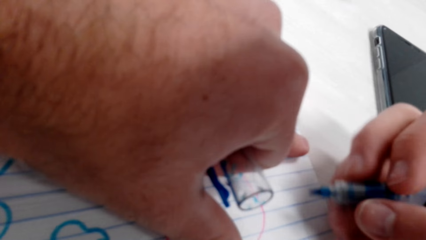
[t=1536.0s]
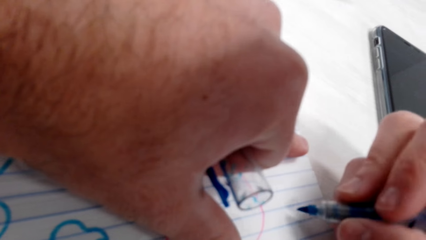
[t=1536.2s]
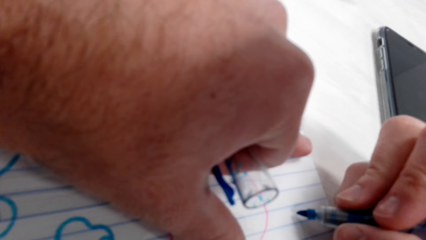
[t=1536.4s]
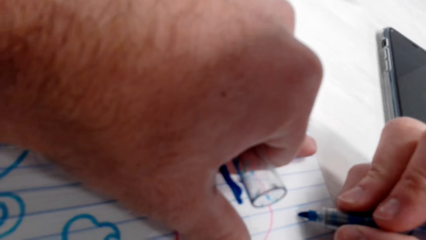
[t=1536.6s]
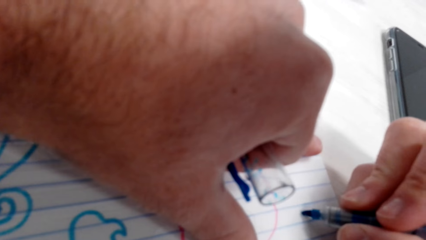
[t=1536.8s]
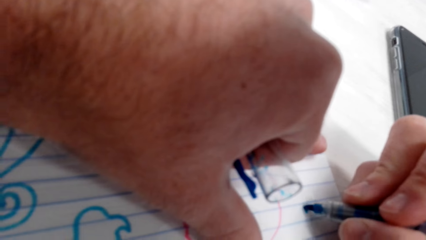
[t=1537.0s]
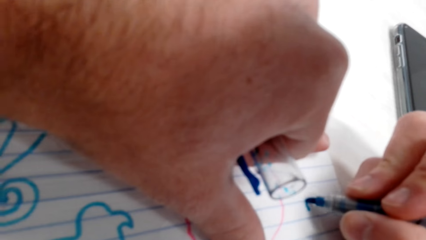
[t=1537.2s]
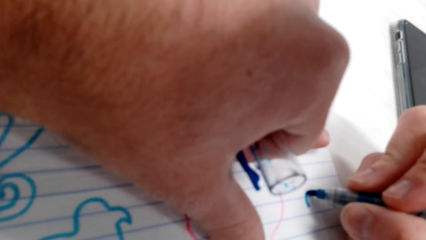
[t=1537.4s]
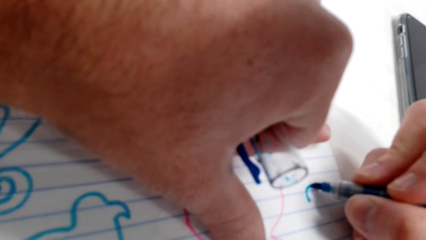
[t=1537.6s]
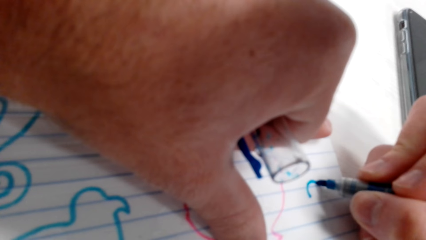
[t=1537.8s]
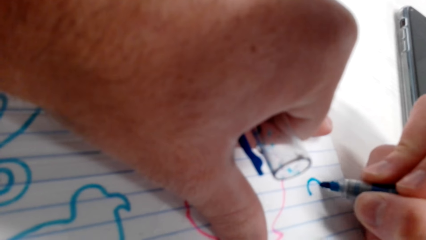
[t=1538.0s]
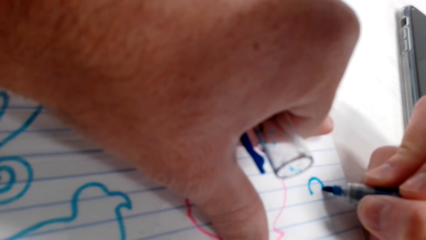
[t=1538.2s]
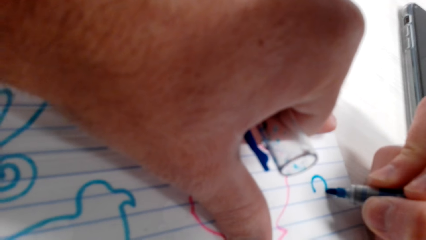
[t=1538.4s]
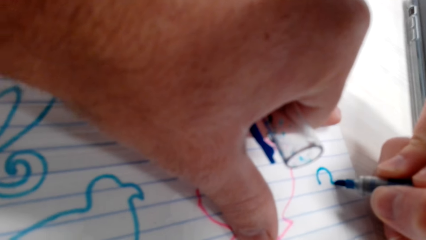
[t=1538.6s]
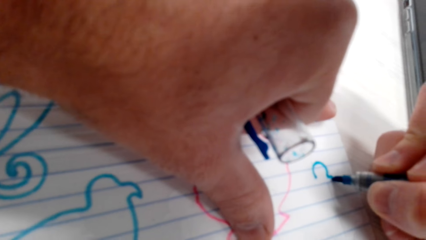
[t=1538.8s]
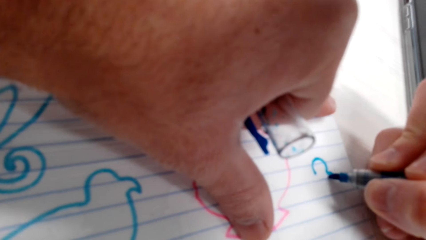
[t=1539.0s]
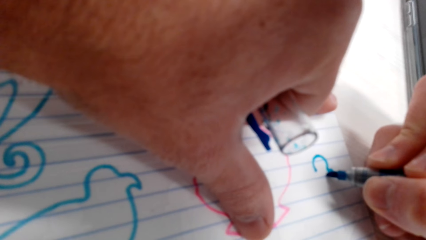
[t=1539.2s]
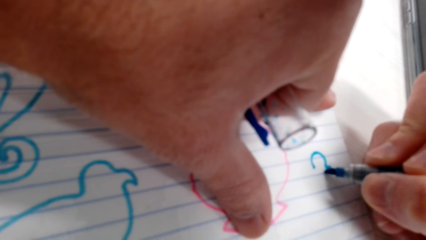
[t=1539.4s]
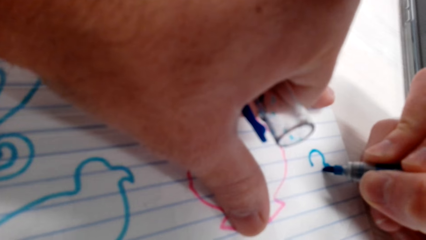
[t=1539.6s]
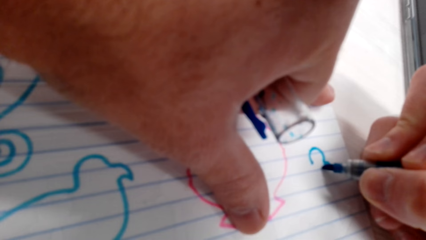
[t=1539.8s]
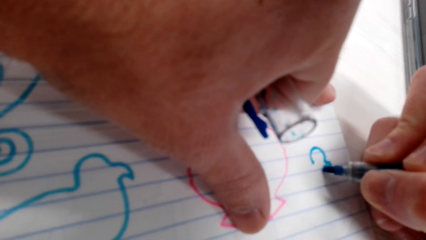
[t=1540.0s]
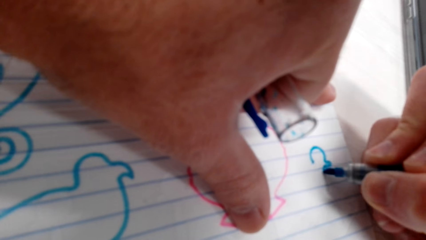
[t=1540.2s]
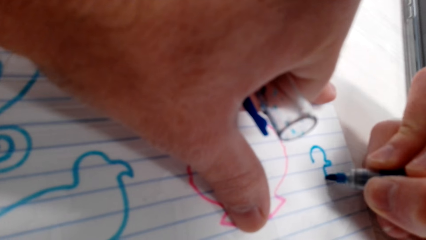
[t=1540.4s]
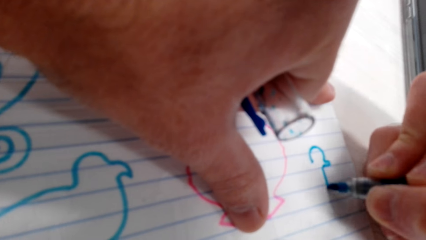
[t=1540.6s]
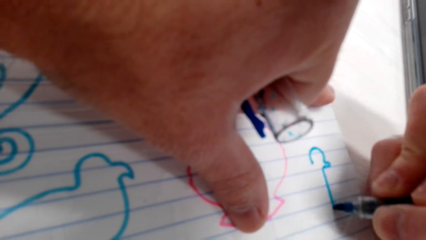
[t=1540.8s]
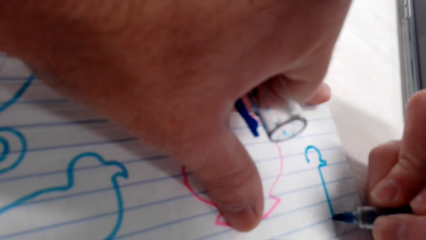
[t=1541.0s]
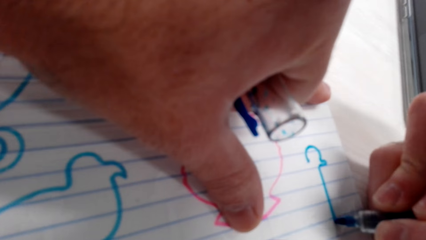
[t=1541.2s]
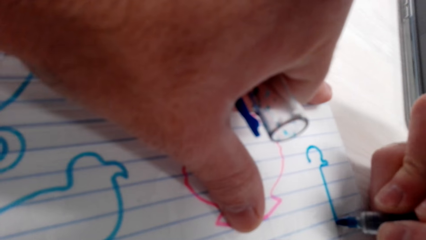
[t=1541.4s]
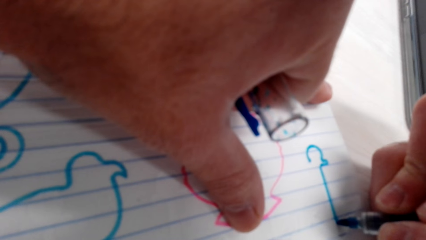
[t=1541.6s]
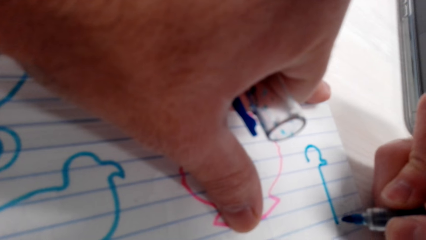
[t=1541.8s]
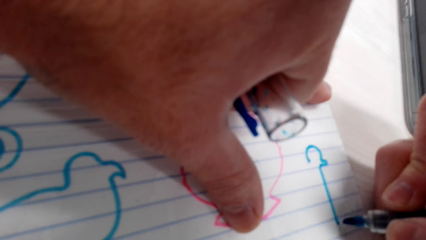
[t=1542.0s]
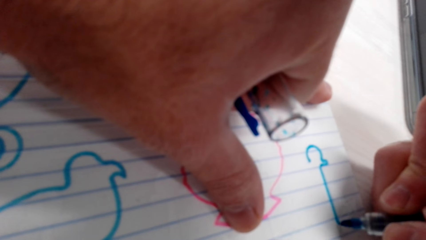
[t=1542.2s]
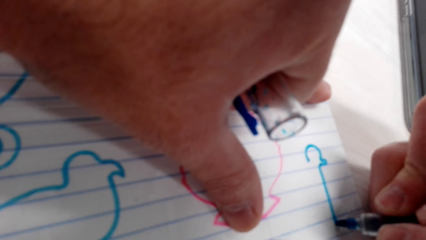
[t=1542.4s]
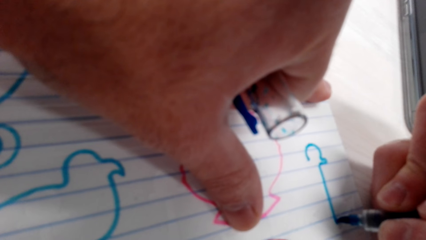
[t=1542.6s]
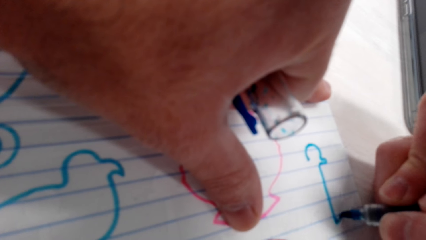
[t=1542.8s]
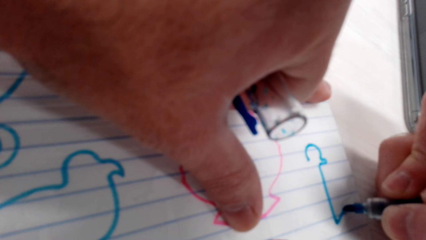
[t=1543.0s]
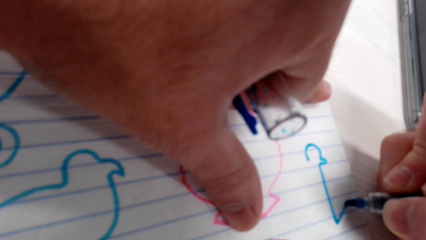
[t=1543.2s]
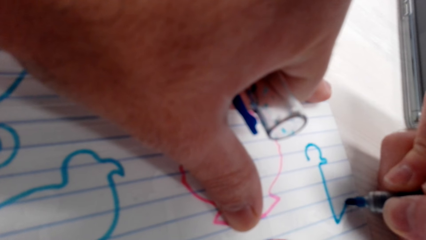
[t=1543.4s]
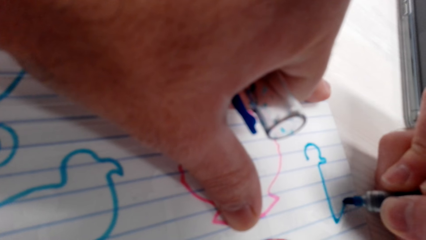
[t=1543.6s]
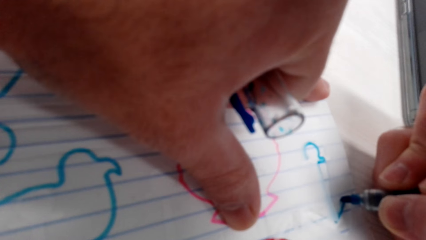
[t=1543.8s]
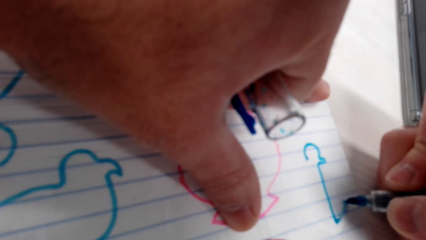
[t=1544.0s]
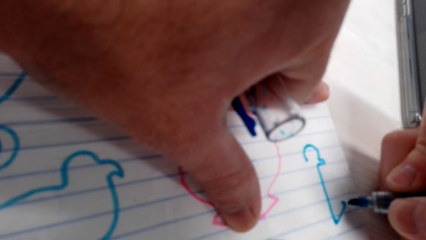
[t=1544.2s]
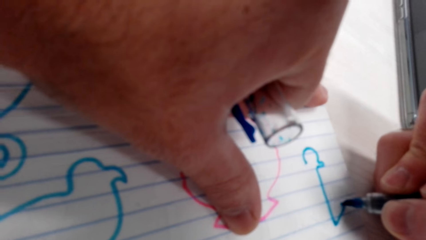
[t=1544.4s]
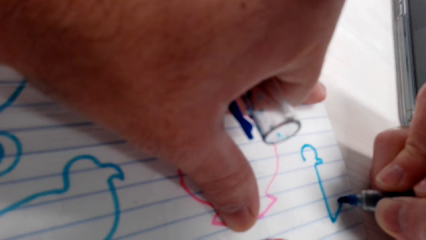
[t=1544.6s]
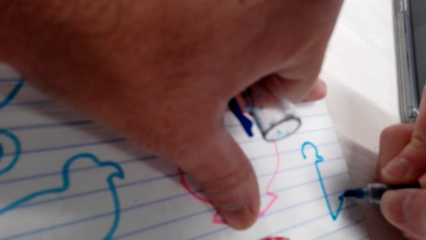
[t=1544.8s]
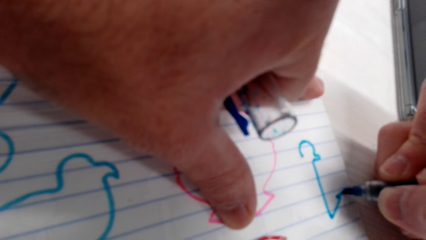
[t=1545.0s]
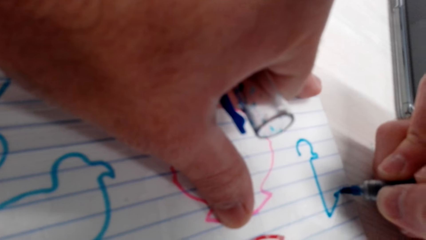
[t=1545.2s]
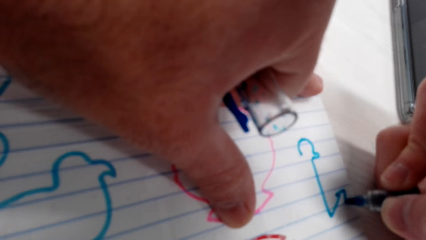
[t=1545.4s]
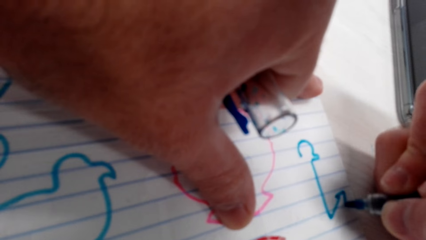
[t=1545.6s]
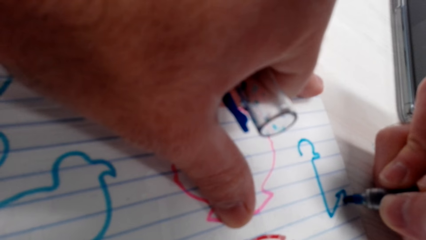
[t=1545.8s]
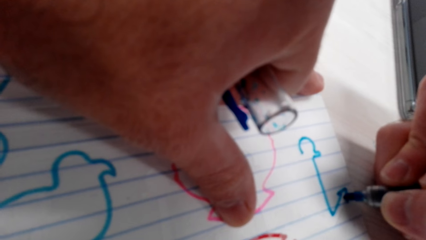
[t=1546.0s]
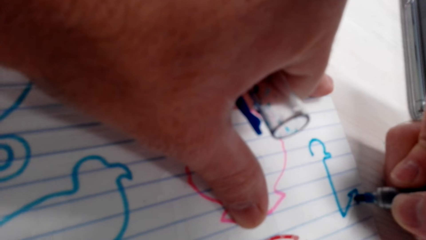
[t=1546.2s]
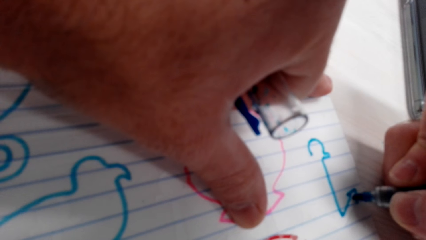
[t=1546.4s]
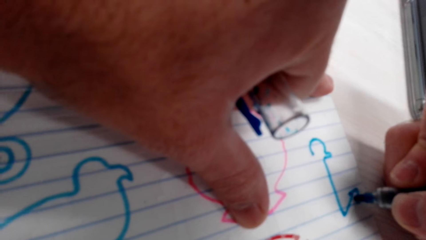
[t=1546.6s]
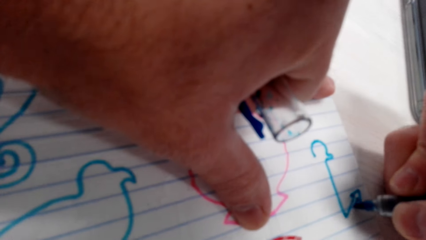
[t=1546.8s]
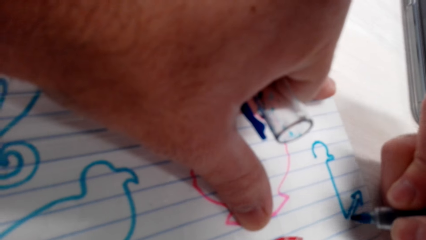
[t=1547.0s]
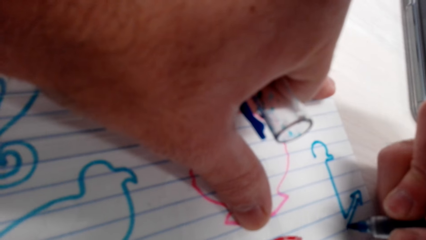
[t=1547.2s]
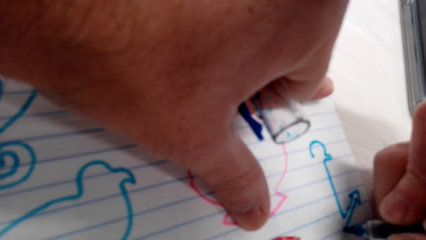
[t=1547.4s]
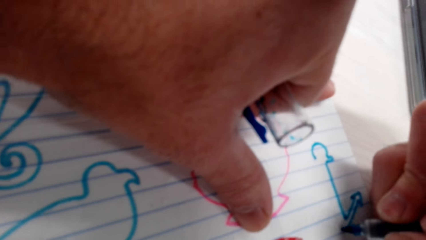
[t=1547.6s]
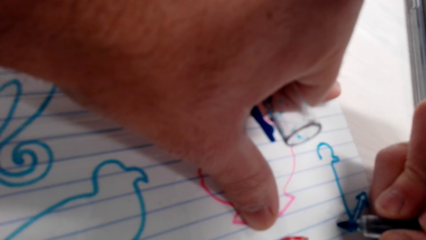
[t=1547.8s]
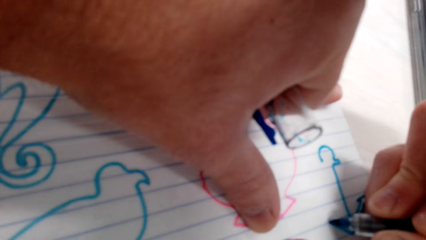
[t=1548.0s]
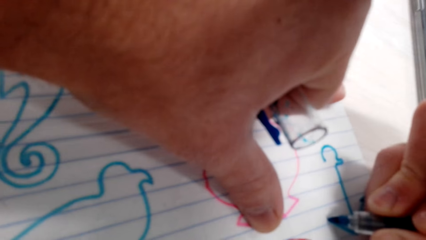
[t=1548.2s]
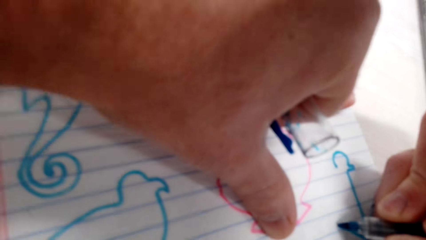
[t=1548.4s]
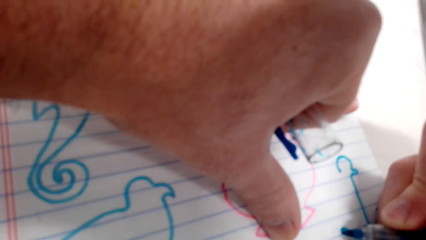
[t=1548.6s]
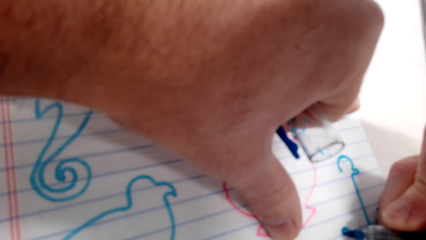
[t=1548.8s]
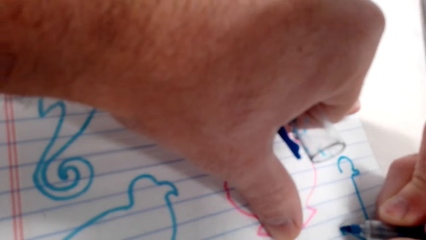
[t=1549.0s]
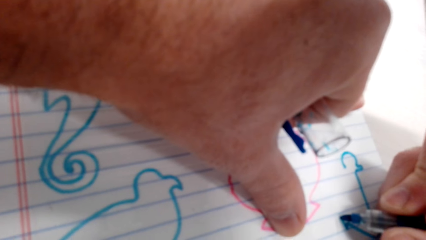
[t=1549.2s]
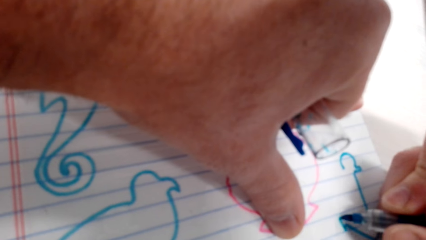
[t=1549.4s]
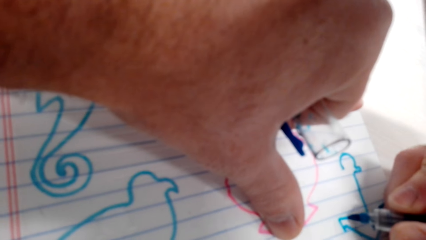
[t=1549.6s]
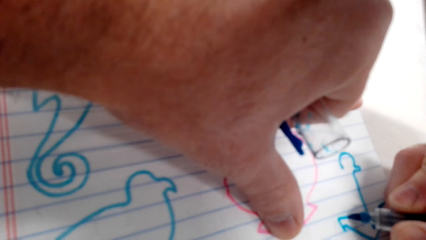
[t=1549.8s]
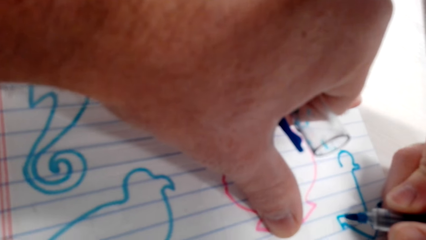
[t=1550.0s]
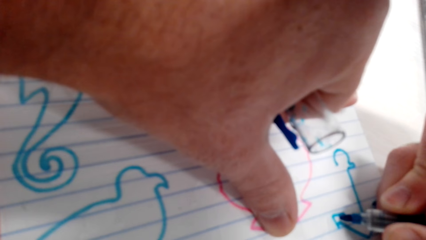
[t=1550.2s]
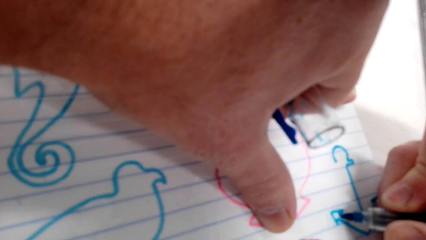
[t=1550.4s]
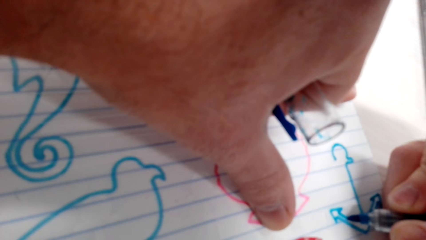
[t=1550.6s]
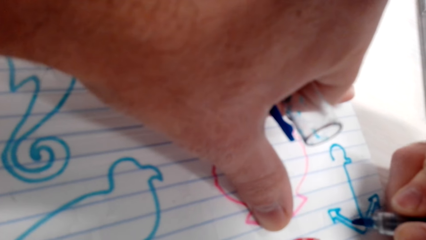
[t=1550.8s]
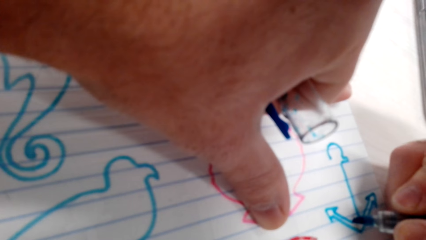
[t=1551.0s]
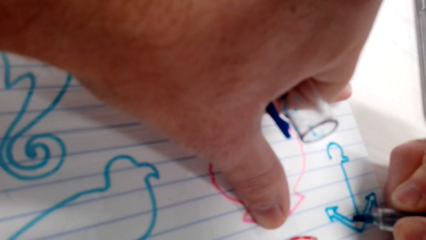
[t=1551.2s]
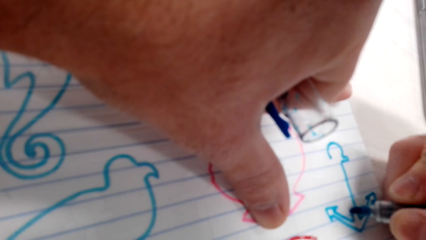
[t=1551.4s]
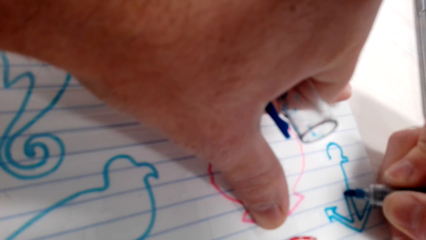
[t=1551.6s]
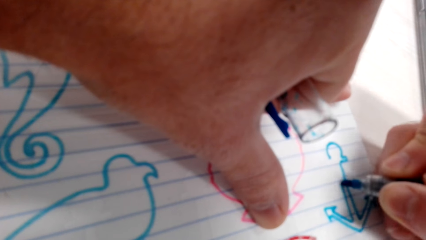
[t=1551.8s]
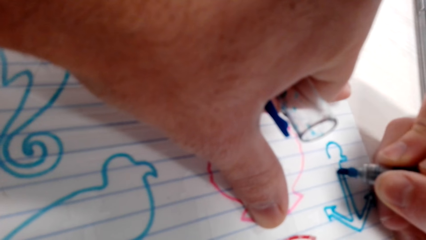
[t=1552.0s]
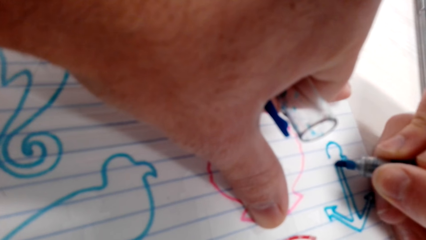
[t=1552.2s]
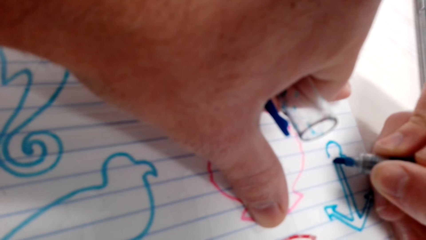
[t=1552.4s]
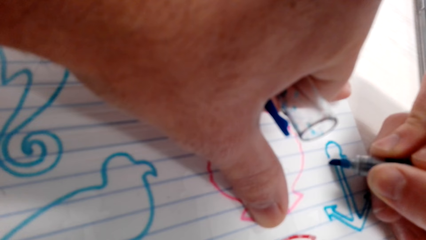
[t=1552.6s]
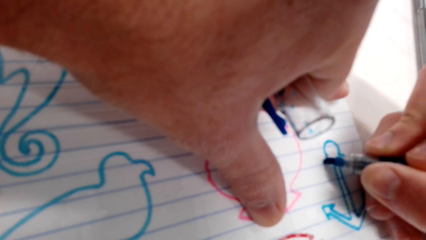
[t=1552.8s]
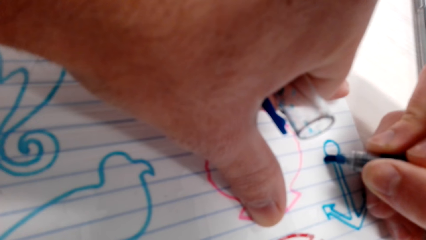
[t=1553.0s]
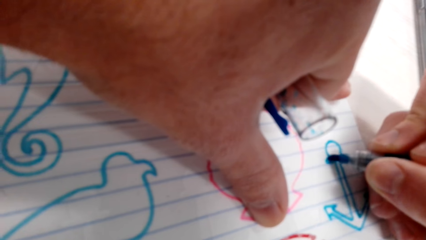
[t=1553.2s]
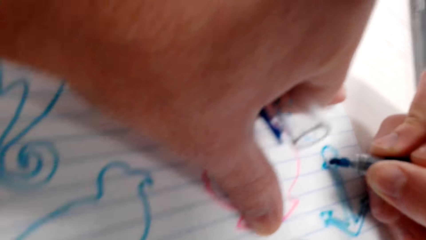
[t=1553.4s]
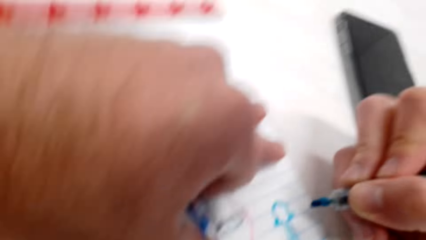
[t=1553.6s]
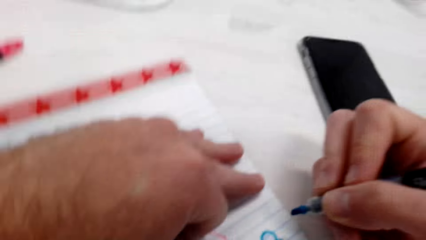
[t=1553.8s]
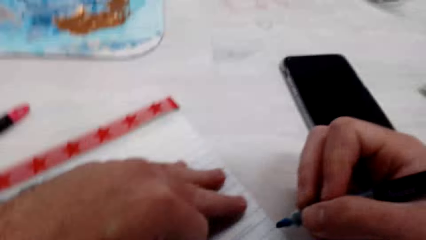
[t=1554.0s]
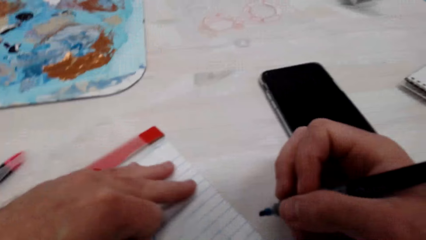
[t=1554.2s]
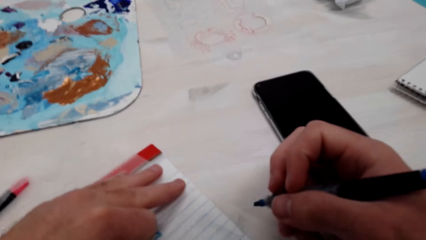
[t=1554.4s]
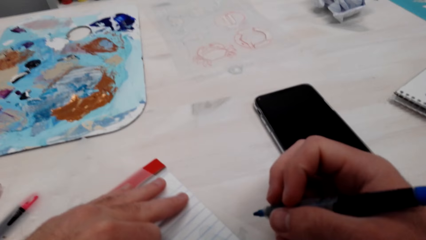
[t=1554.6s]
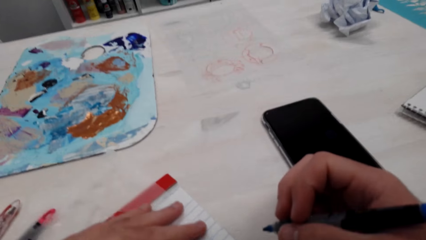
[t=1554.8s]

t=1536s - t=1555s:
The camera wearer draws on the piece of paper with the pen.
